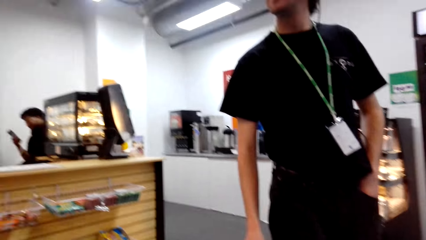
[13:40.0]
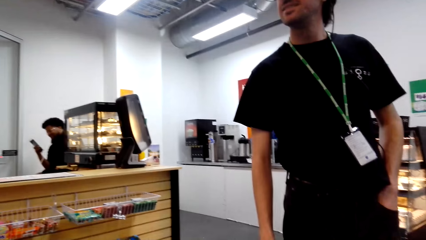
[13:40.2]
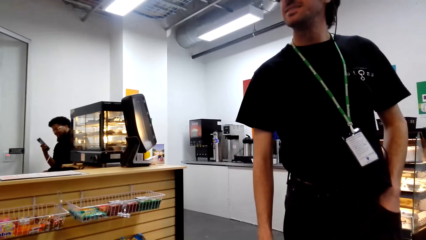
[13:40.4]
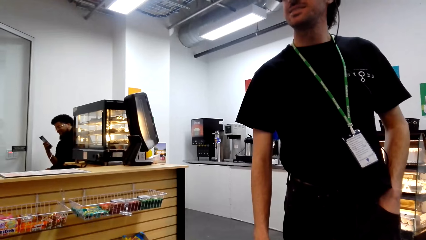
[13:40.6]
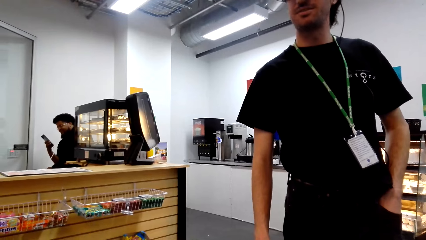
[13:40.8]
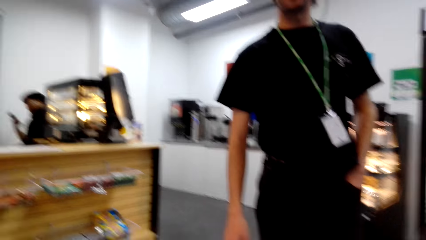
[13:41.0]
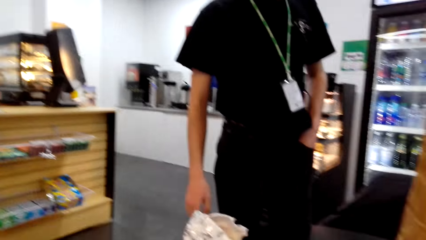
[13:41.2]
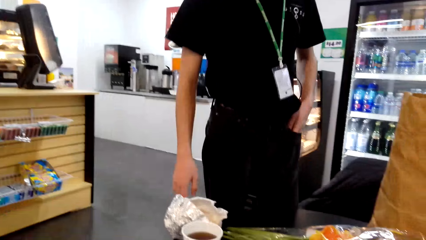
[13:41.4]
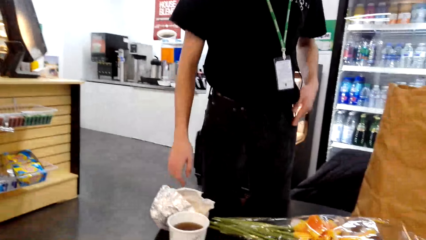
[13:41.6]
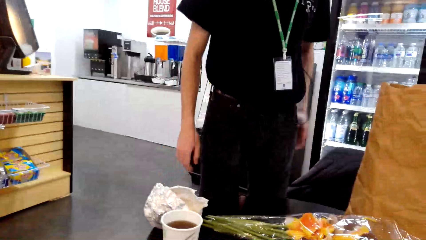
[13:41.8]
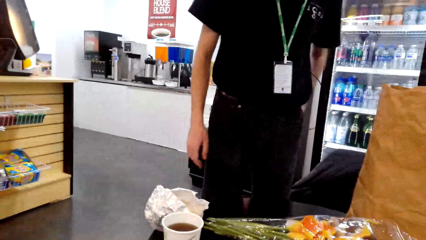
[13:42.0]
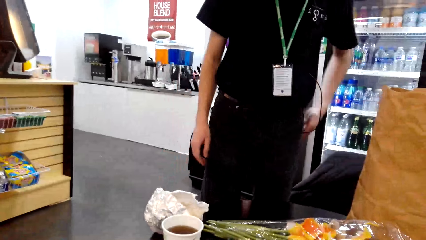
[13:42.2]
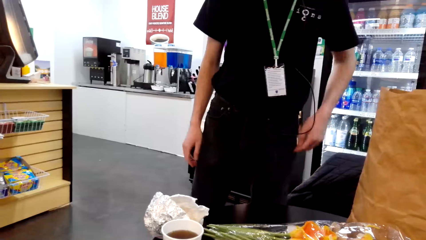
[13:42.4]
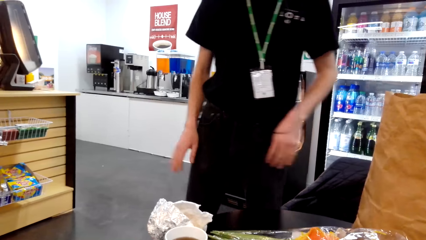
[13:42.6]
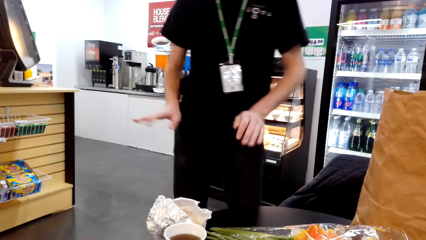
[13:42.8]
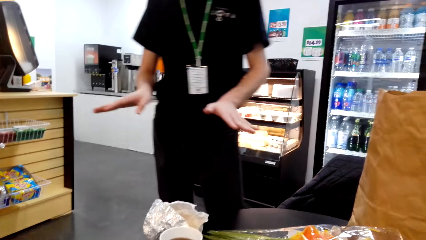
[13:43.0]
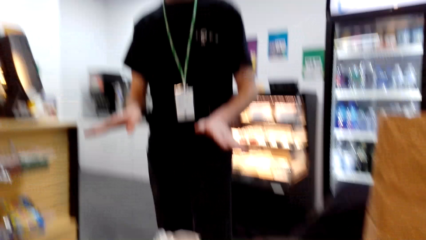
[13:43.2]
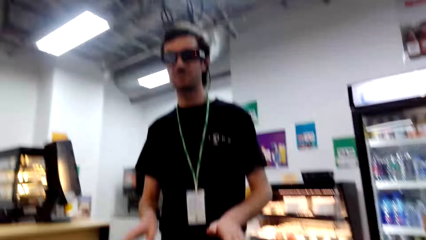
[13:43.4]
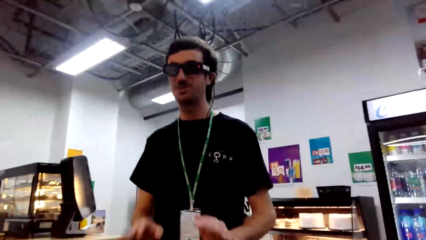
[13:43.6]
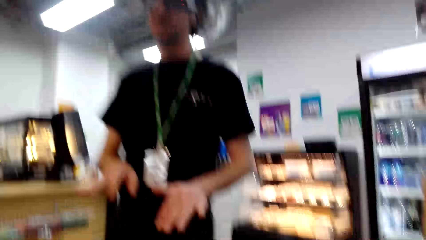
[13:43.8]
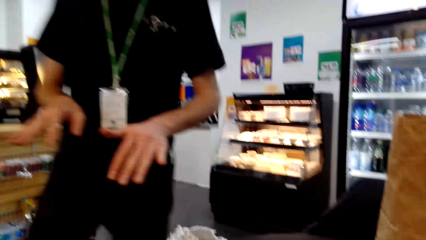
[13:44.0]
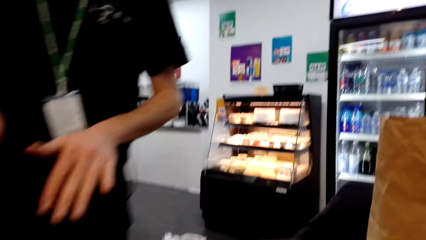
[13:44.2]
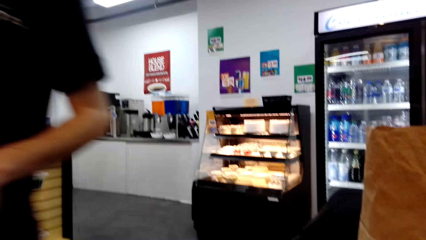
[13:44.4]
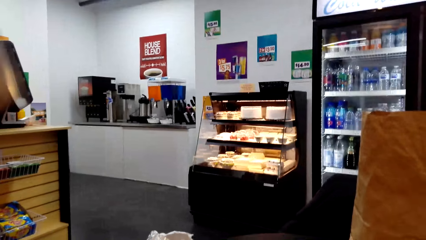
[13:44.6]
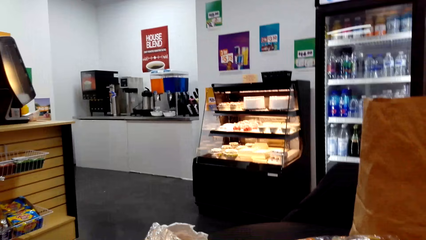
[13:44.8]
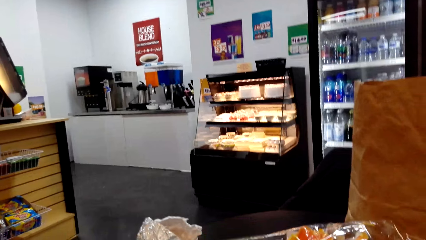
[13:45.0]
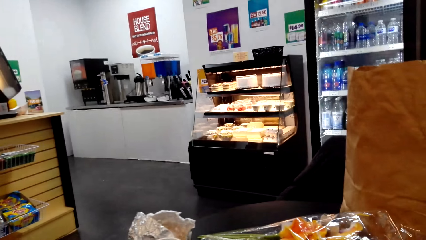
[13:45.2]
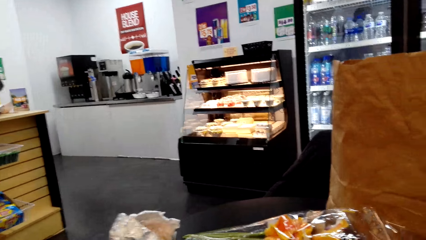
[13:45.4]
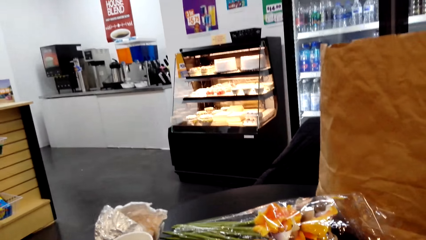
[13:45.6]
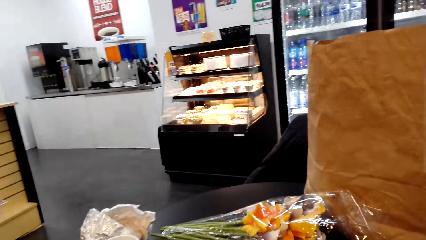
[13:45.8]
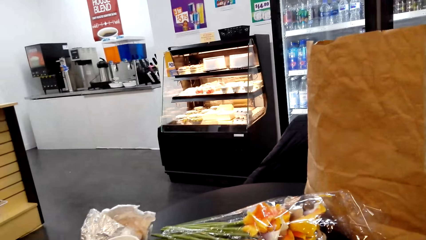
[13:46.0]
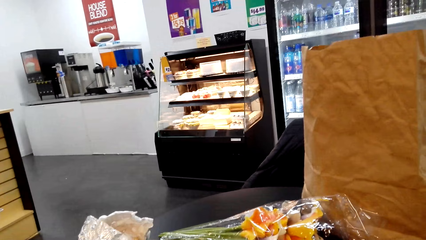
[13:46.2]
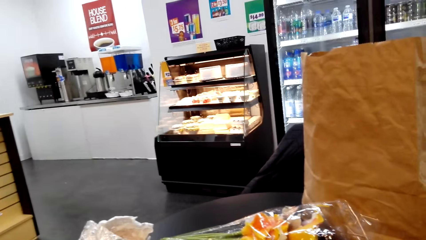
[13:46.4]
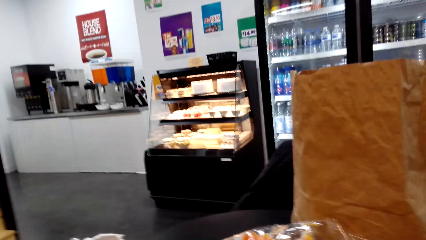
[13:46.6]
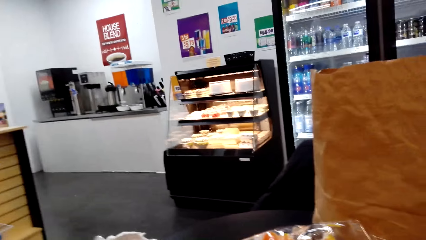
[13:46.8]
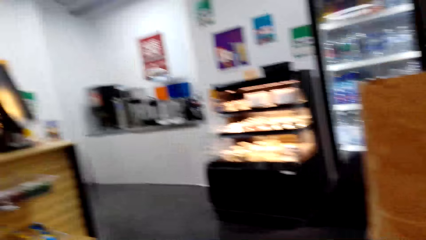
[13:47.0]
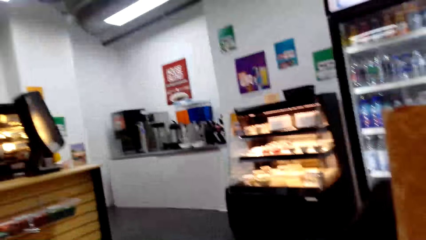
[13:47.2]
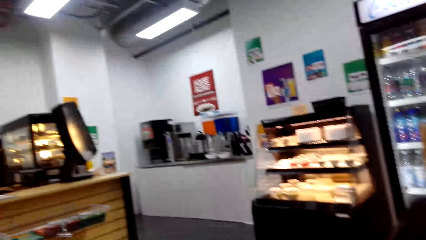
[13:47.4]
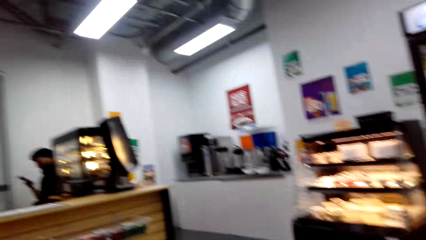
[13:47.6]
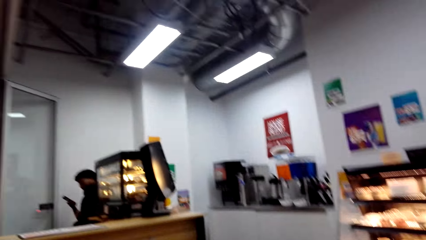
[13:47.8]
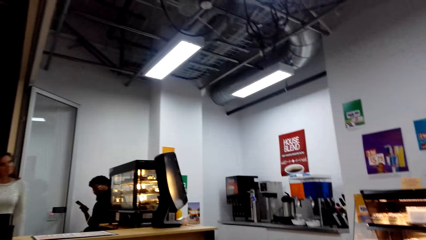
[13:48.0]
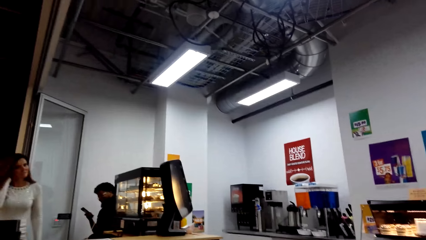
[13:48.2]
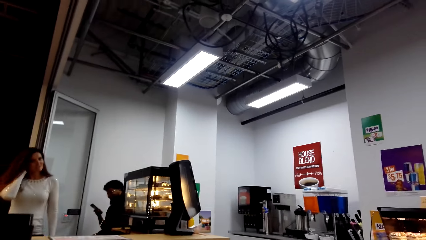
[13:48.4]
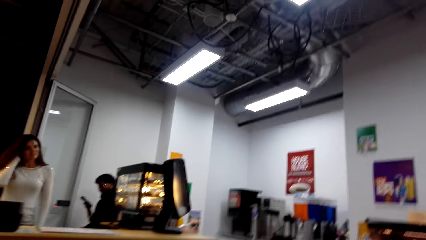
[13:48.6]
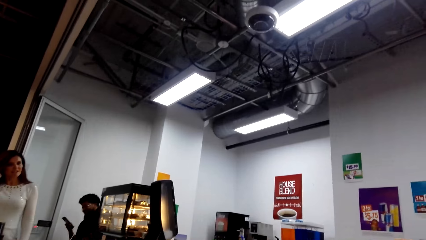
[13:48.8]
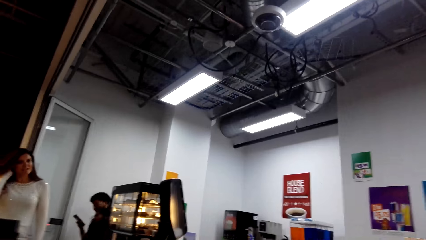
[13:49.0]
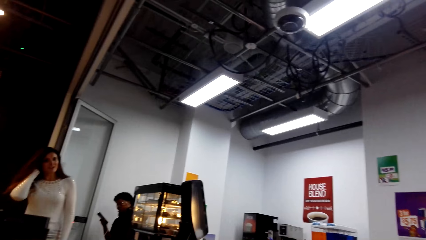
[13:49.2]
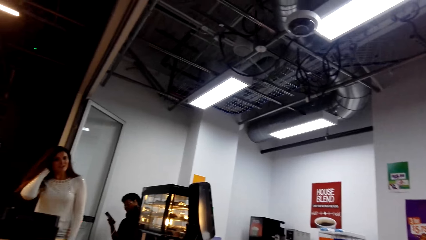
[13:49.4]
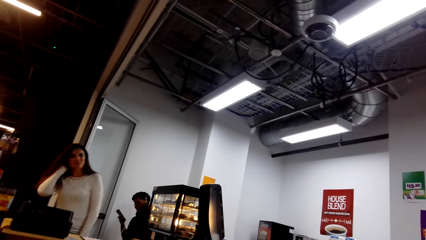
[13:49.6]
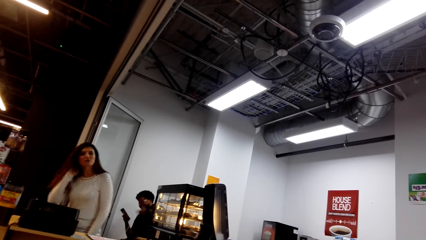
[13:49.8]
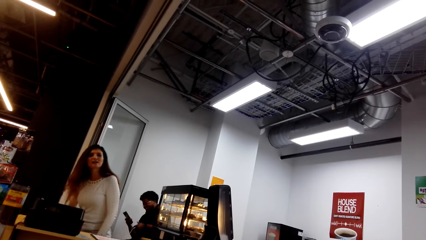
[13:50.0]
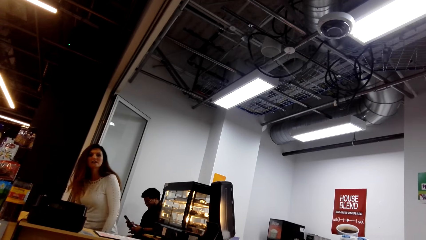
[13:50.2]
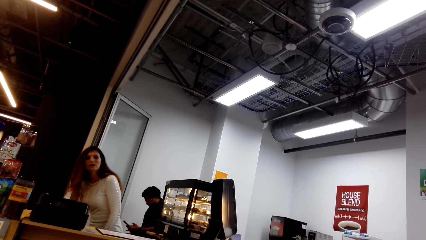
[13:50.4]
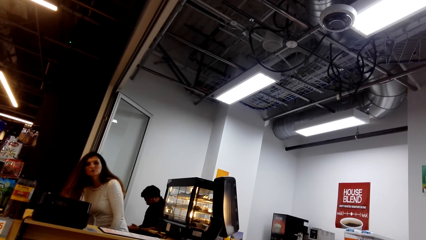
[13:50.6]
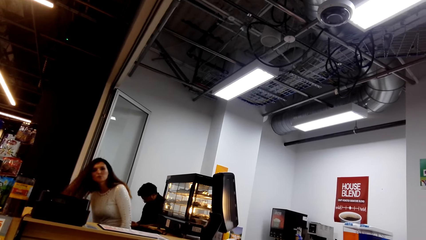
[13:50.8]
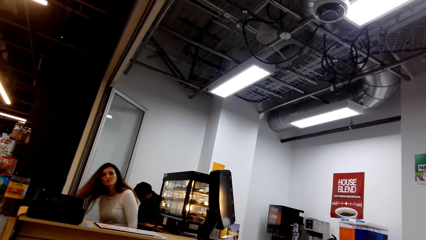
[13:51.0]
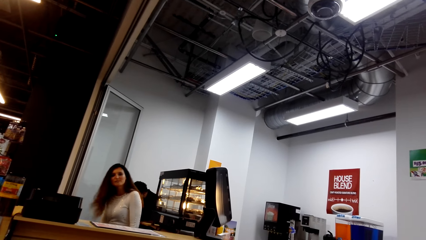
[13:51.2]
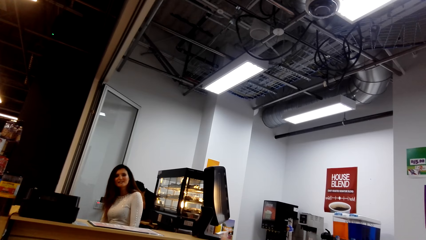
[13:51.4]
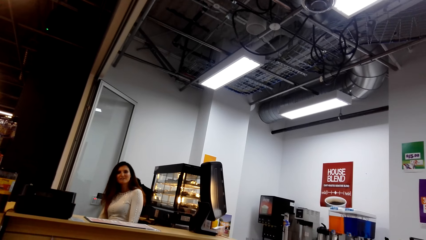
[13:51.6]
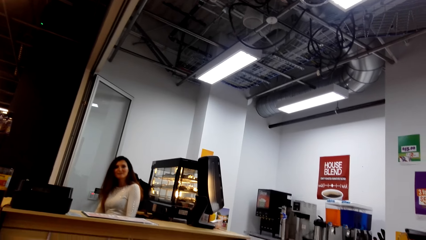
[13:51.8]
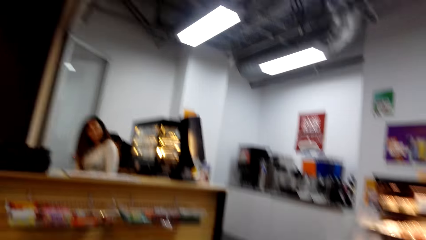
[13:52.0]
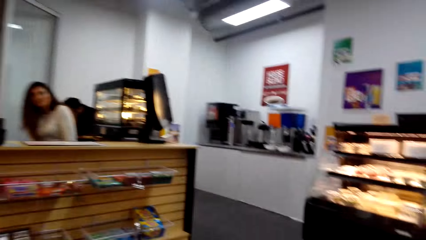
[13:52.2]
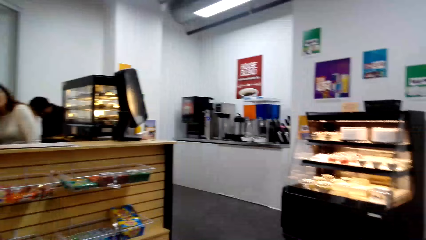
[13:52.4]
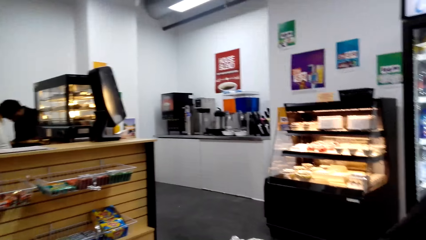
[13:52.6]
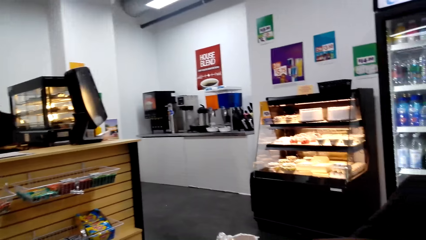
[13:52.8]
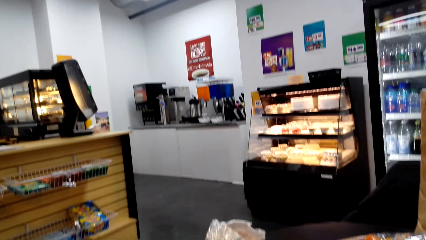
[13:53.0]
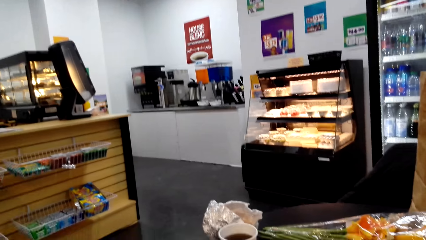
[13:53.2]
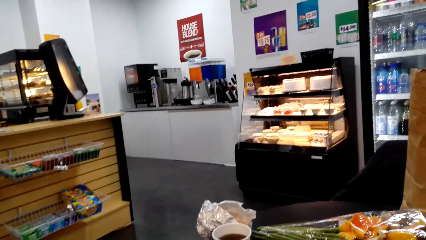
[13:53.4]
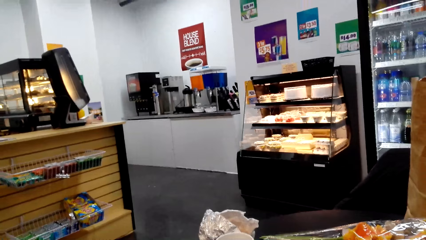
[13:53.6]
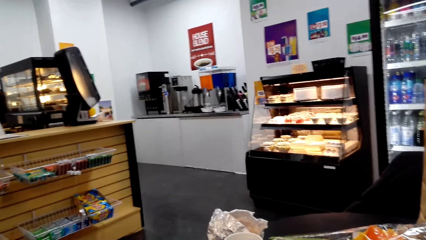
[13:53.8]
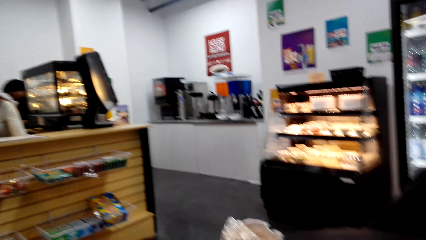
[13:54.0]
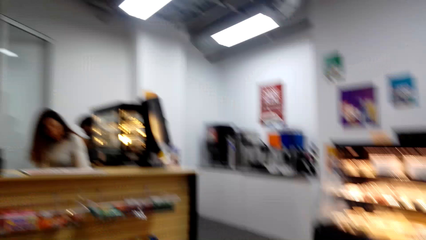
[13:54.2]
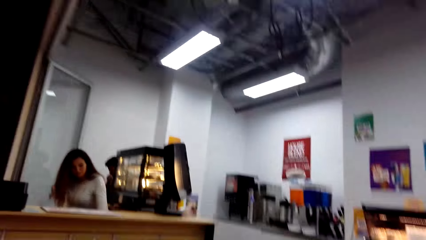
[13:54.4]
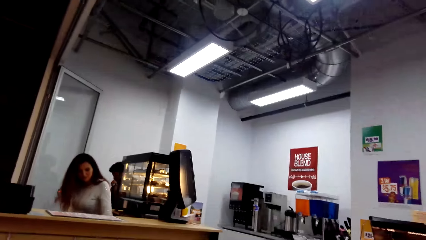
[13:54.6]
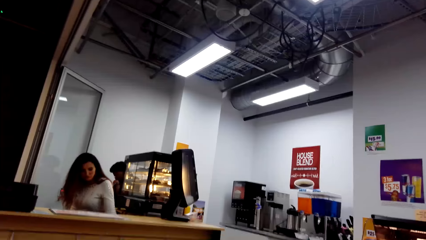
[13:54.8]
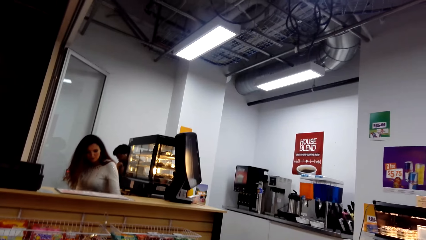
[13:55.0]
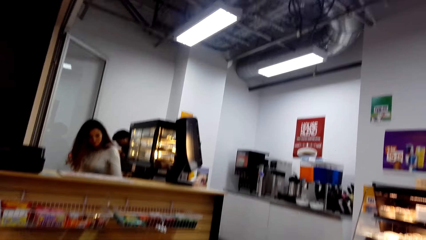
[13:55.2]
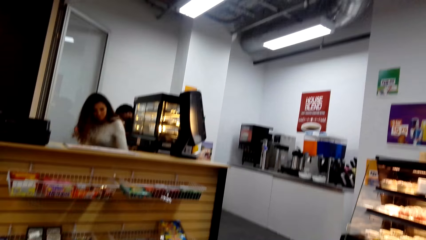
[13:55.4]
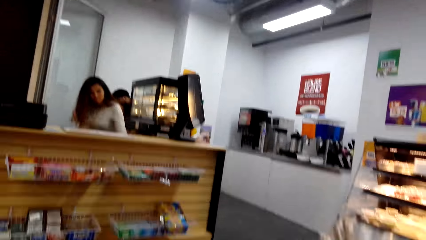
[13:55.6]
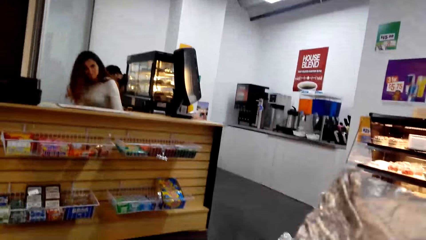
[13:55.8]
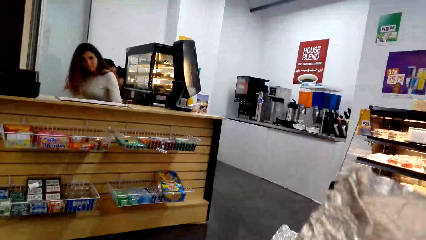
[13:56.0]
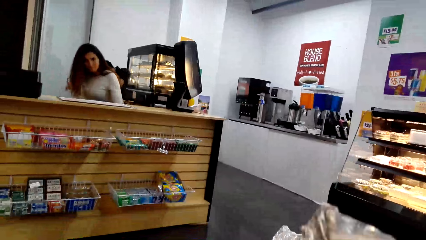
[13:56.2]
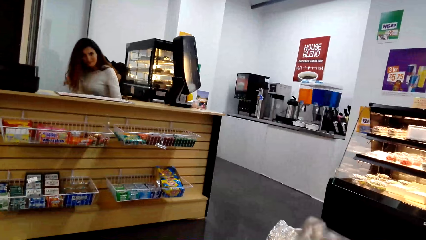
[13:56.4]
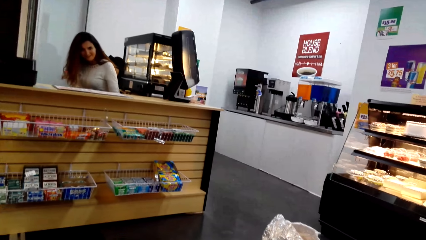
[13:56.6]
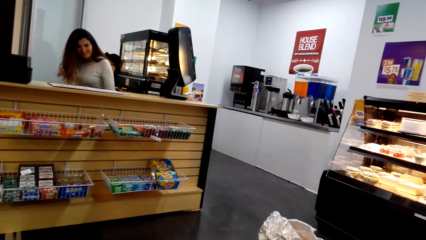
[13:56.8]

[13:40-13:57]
The camera wearer stares at a man. The man moves the hand and walks around the supermarket. Another man operates the phone. A lady moves the hand. Another lady sits on the chair. The camera wearer looks around.
